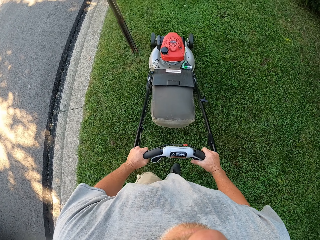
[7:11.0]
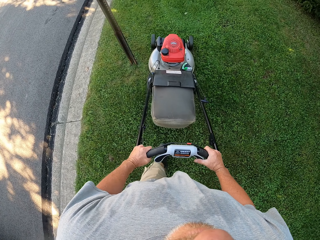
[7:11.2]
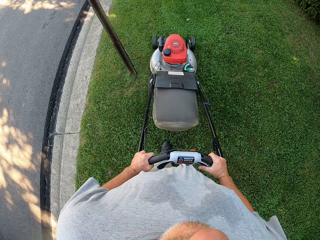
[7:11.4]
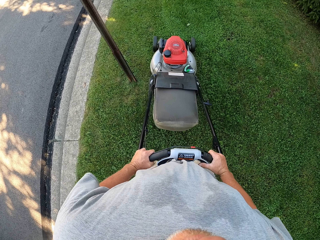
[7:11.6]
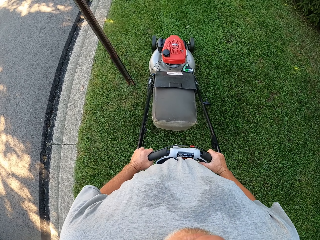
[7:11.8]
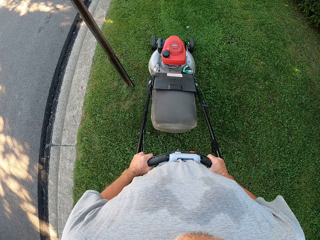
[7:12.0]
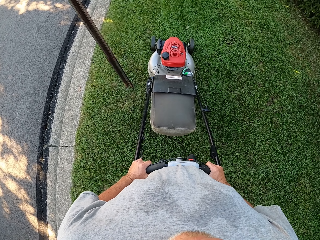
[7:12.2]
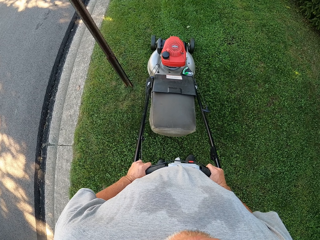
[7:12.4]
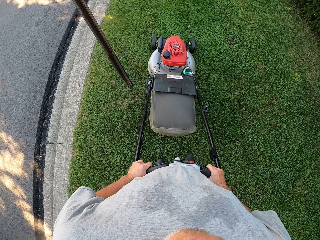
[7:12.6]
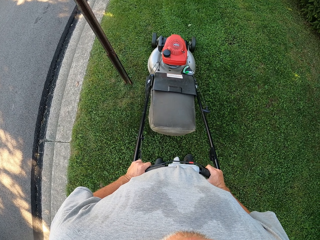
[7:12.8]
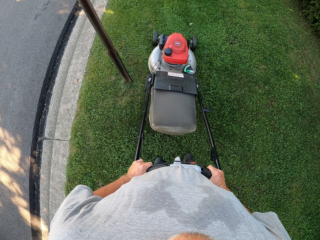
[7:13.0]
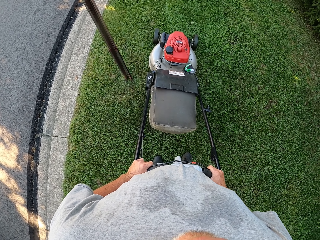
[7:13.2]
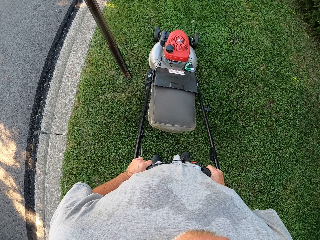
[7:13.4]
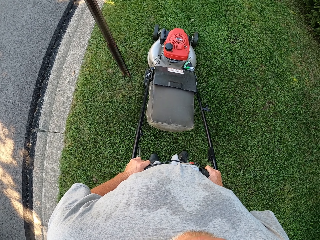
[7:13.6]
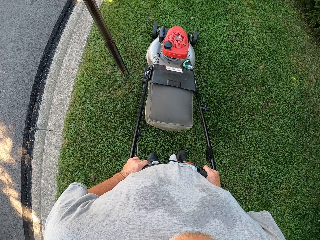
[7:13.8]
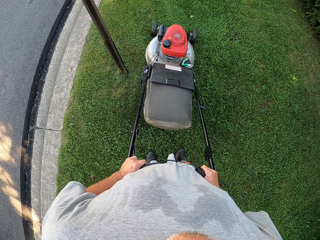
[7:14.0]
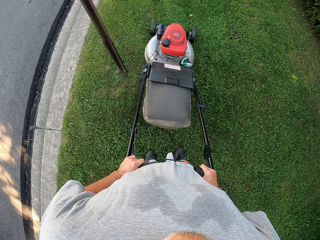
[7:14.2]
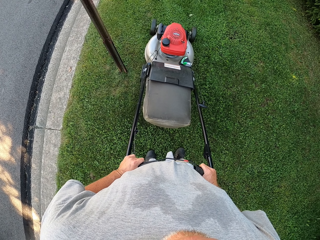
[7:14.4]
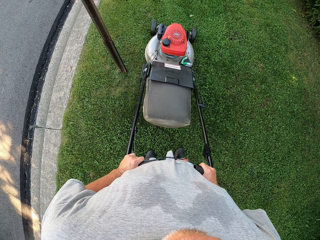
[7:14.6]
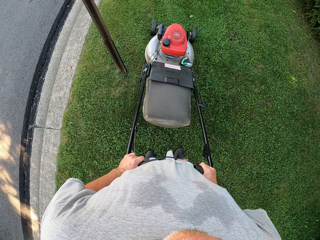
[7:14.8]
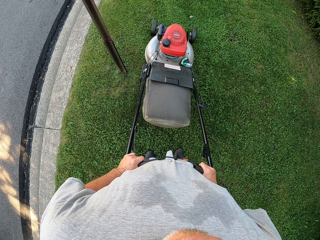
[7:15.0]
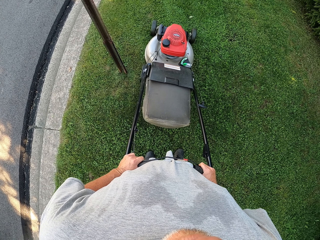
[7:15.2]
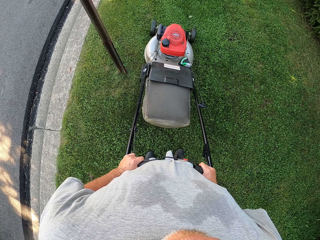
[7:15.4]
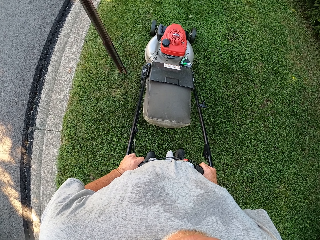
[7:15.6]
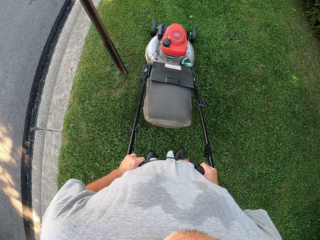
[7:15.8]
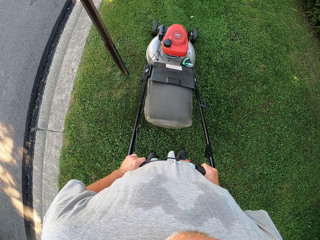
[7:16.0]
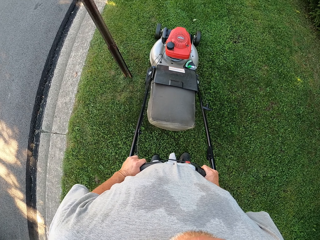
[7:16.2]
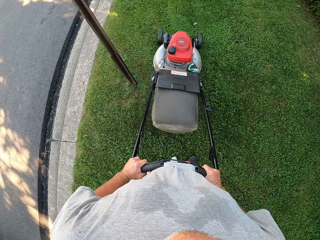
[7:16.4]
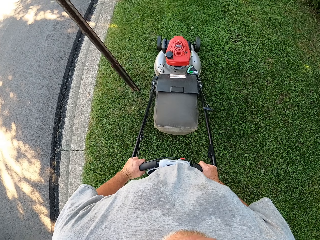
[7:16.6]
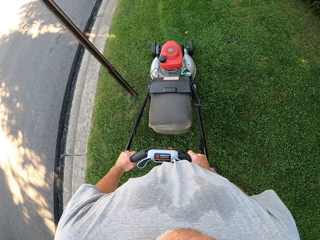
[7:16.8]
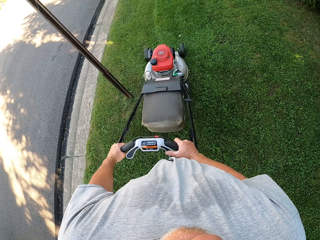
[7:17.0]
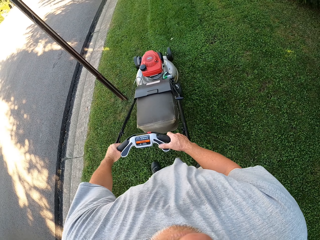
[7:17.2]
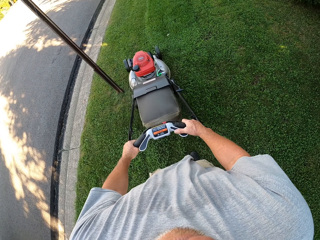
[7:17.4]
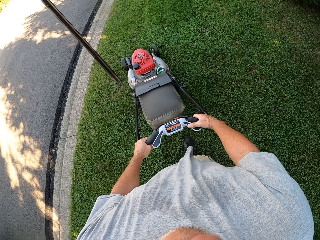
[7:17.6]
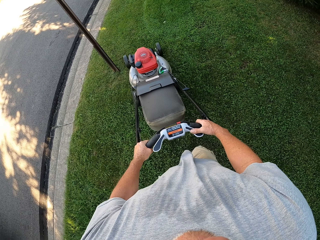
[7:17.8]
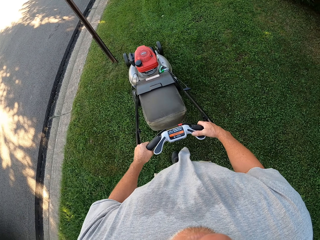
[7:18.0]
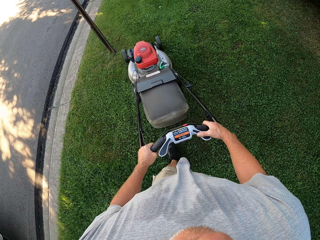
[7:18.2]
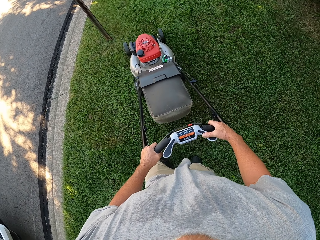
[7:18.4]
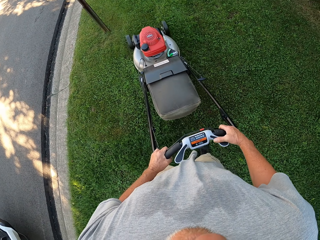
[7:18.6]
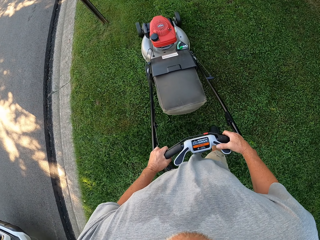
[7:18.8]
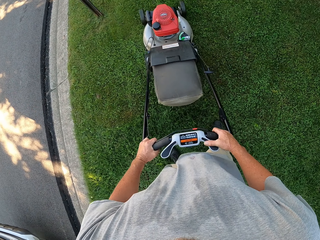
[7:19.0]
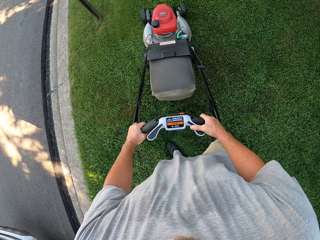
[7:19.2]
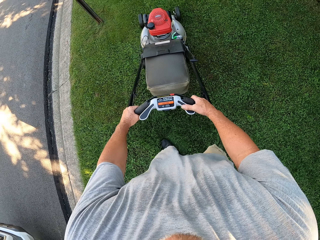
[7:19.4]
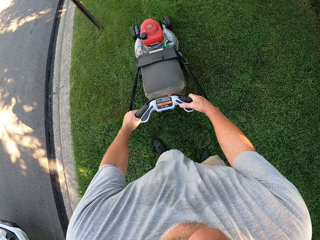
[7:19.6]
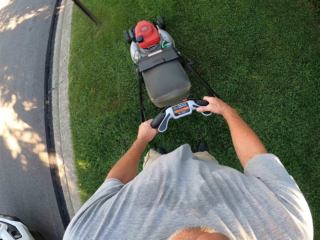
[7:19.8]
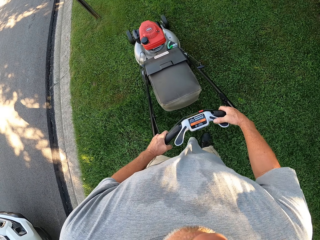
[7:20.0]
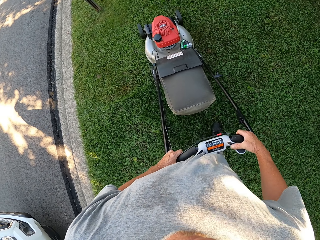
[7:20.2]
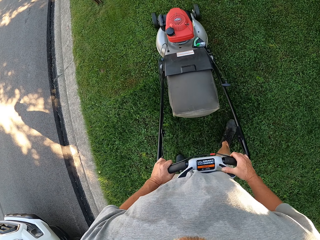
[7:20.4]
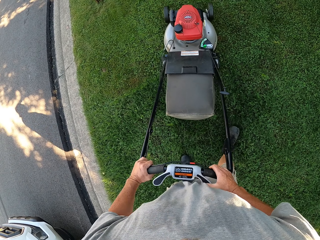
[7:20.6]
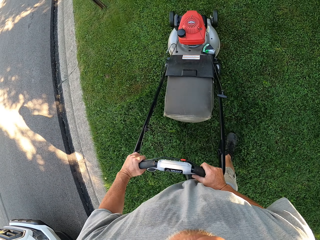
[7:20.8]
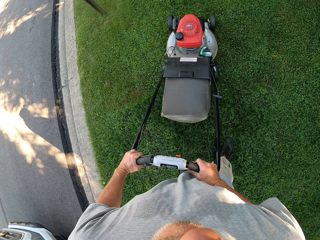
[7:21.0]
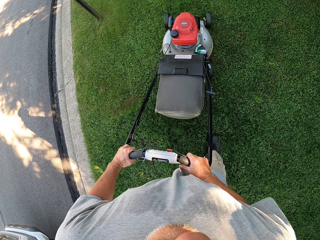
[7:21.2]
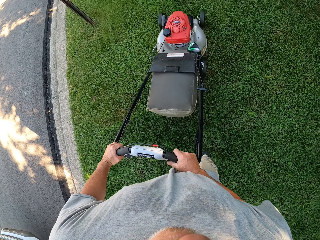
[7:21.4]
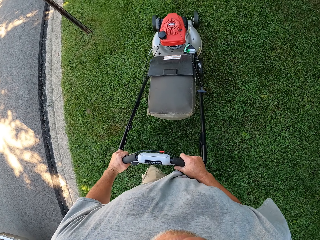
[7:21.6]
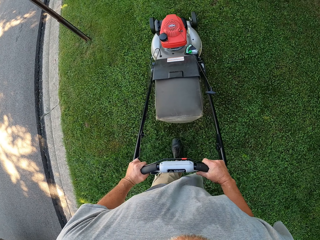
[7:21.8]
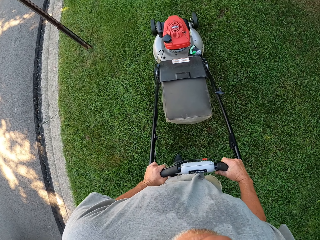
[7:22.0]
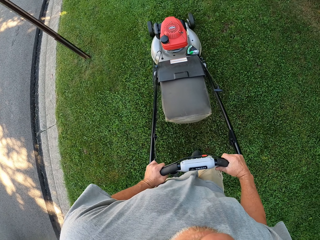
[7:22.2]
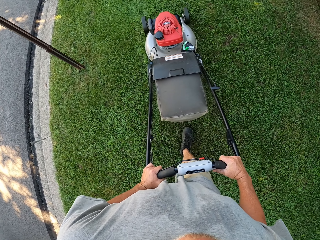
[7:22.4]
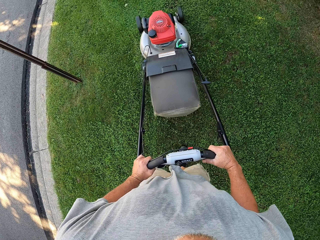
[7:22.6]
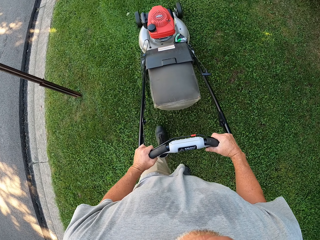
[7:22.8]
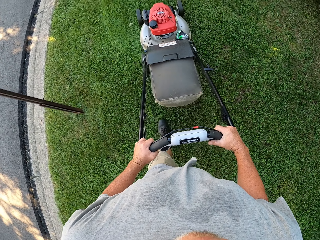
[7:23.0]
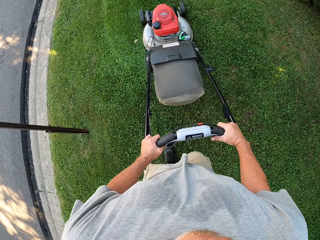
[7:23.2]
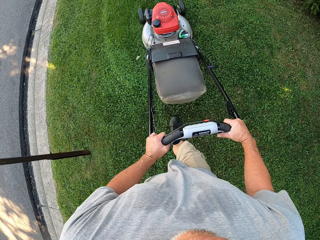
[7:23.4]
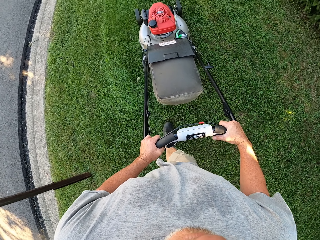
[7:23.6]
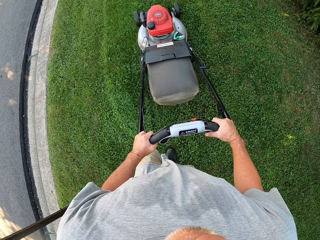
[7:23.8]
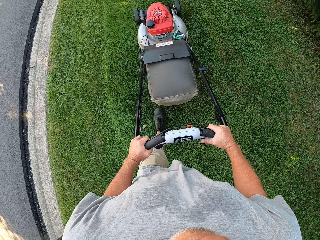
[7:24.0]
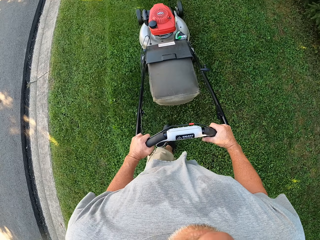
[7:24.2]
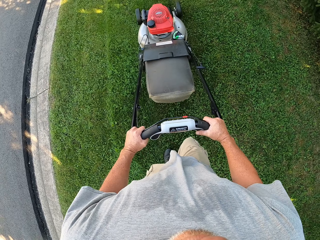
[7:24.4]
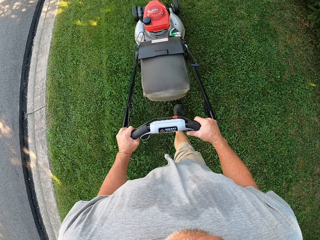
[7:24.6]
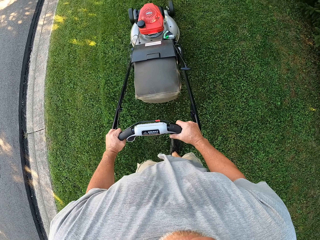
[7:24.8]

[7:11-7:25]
The camera wearer mows the lawn with a mower. They look around. They stop mowing. They cut grass with a lawnmower. They mow the lawn with the mower.

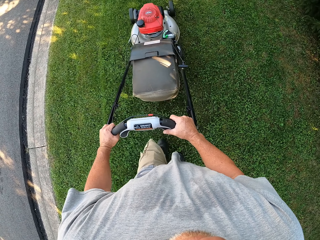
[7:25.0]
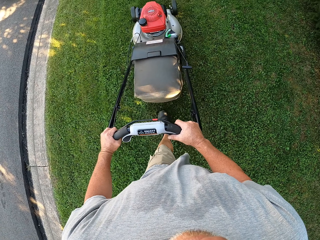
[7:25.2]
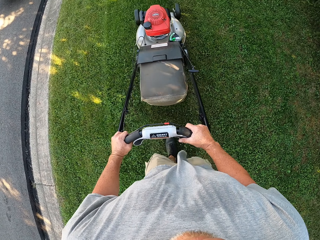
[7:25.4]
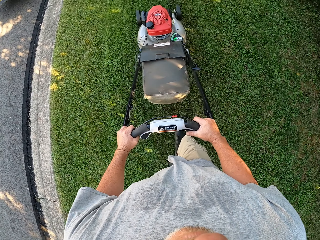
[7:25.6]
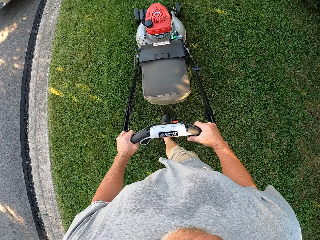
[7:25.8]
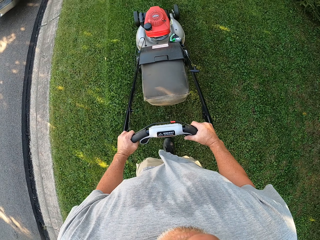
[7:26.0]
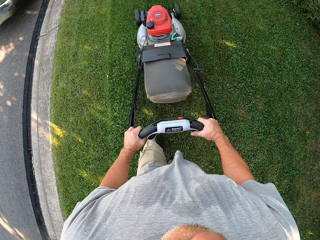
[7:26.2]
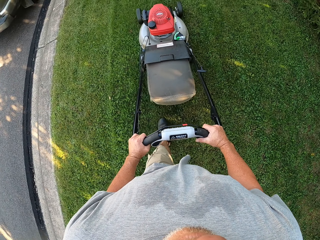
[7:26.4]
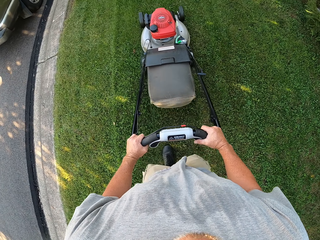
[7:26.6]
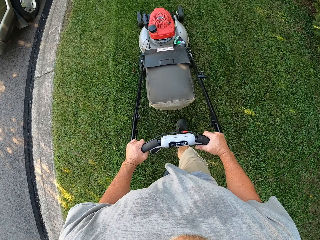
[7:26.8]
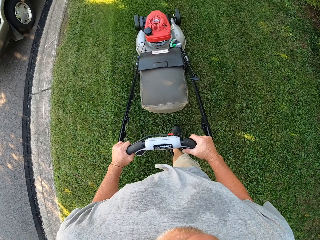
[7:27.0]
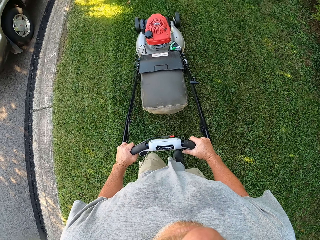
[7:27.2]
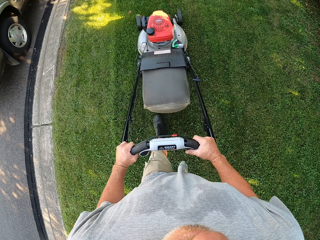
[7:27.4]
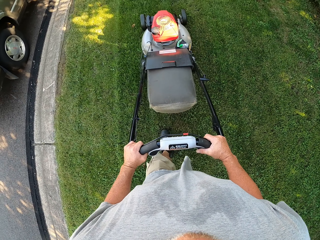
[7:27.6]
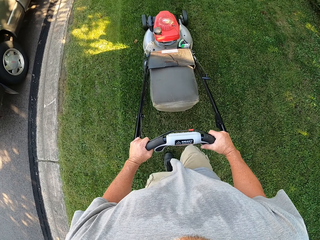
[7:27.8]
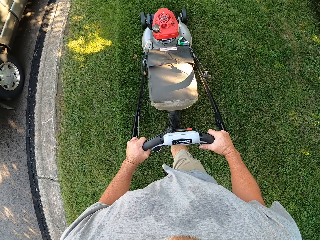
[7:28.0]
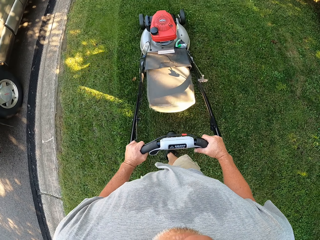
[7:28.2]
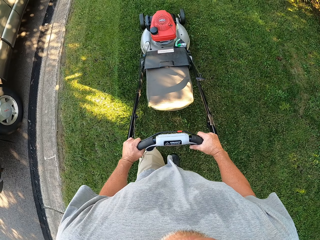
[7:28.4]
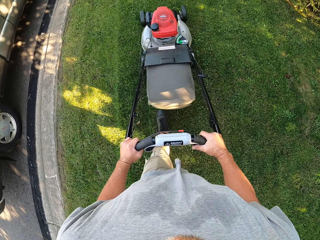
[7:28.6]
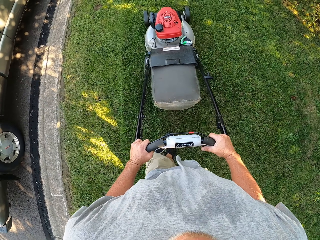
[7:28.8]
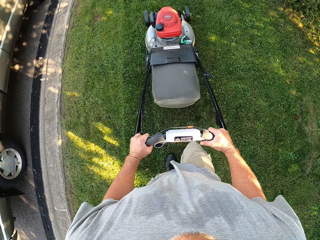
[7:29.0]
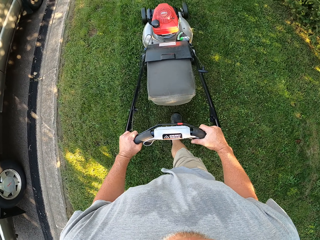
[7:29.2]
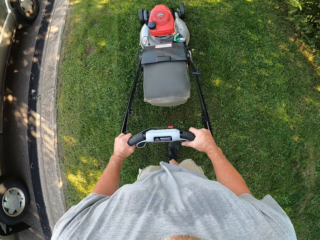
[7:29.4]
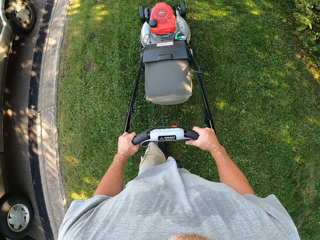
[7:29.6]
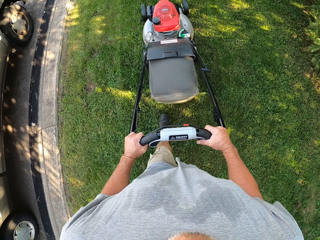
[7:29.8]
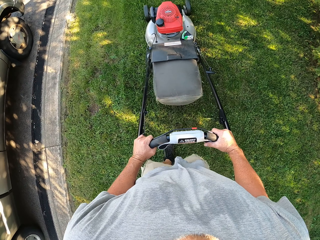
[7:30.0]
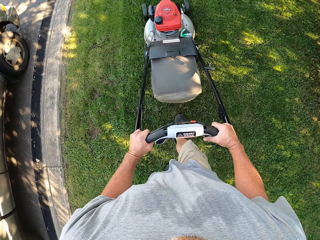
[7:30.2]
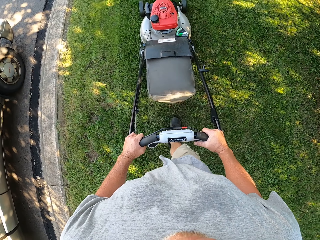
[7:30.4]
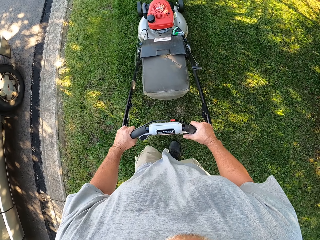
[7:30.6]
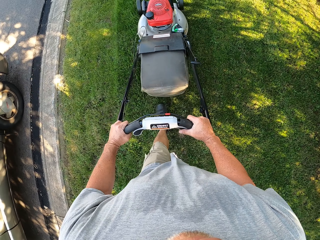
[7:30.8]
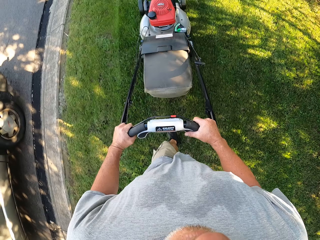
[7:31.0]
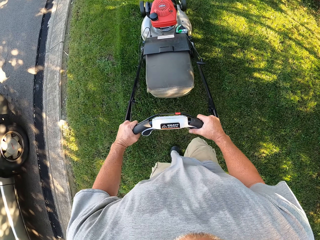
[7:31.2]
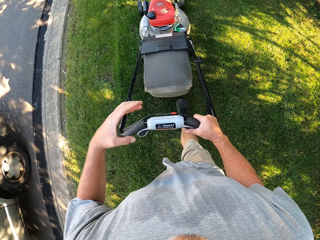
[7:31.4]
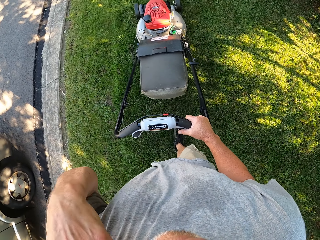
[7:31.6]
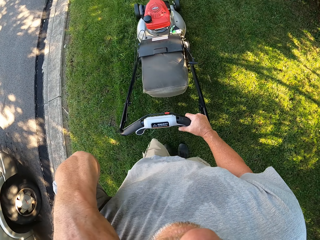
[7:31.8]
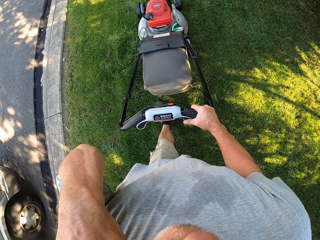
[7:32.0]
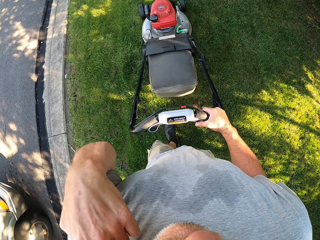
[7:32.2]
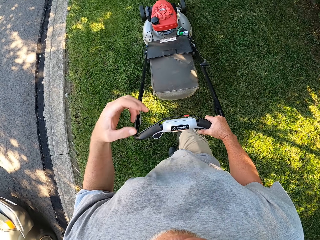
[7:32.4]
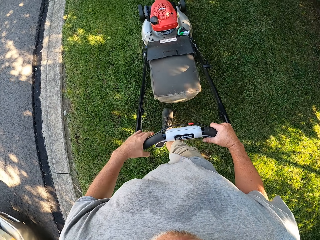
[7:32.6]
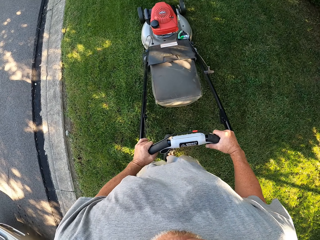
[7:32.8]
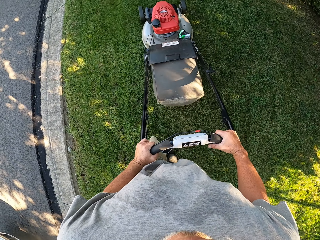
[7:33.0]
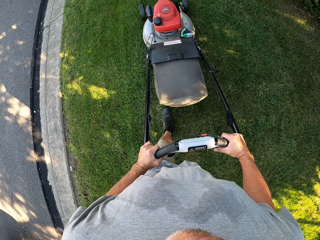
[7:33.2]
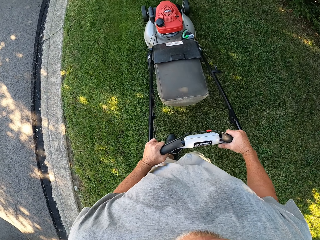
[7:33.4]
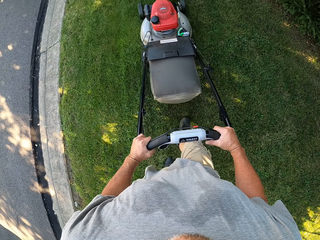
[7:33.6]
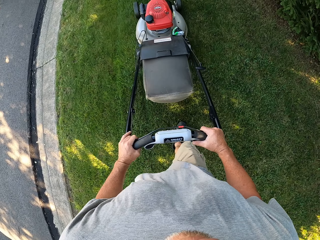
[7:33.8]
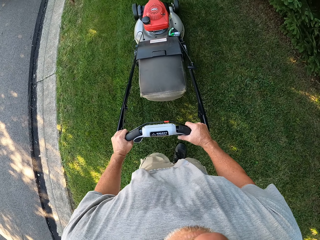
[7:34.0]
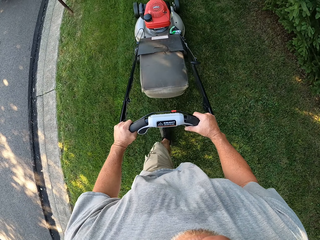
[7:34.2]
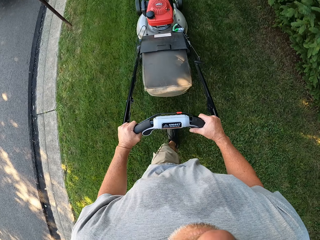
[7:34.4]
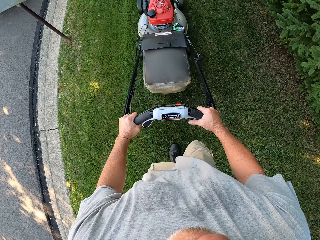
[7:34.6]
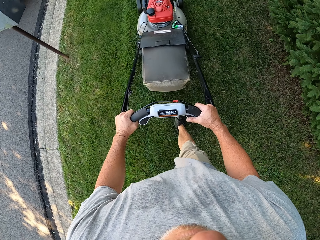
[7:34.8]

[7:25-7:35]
The camera wearer mows the lawn with a mower. They mow the lawn with the mower again. They withdraw the left hand on the mower. They hold the camera. They cut grass with a lawnmower. They hold the mower. They drop the left hand. They cut grass with the lawnmower.
